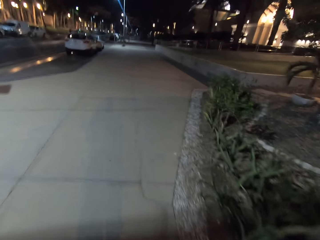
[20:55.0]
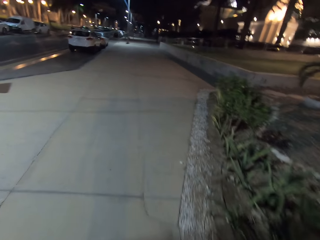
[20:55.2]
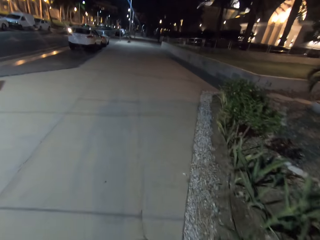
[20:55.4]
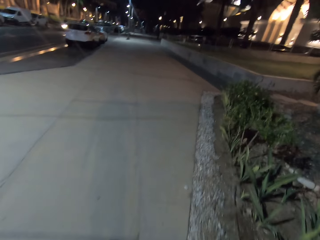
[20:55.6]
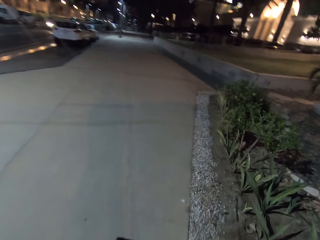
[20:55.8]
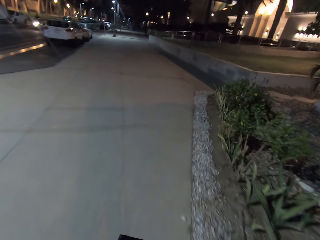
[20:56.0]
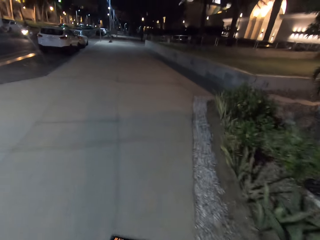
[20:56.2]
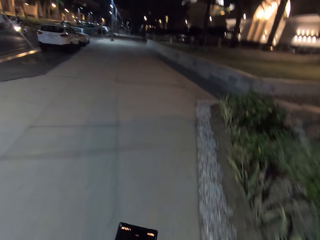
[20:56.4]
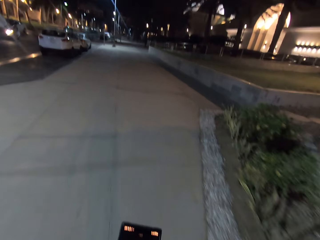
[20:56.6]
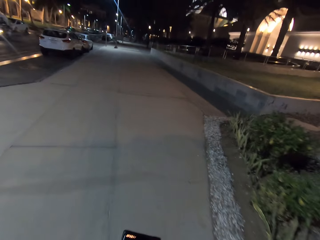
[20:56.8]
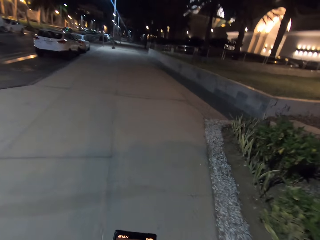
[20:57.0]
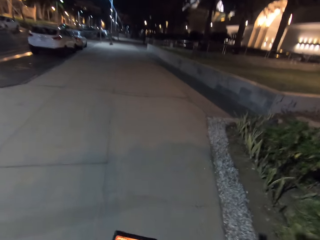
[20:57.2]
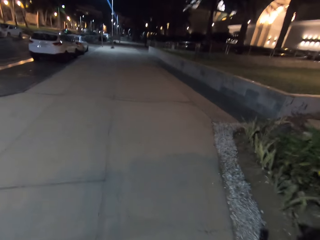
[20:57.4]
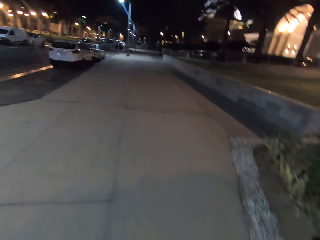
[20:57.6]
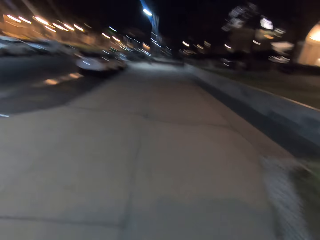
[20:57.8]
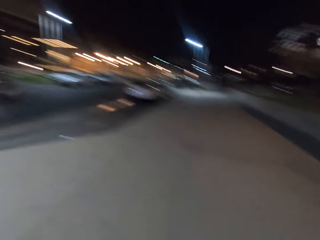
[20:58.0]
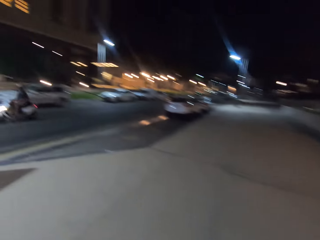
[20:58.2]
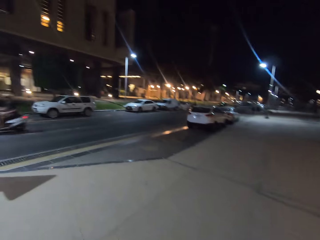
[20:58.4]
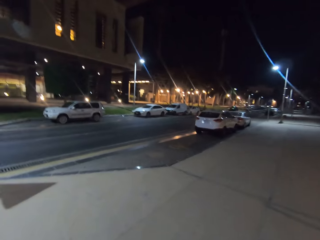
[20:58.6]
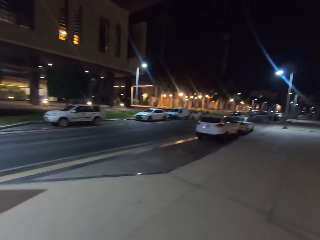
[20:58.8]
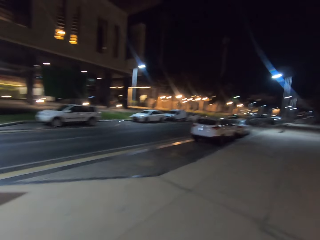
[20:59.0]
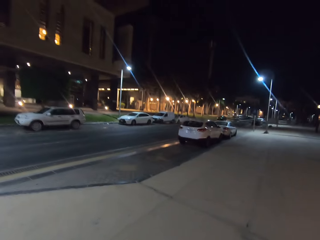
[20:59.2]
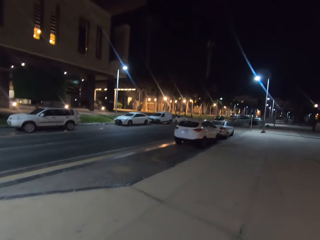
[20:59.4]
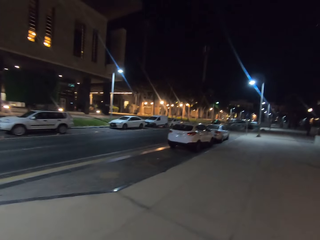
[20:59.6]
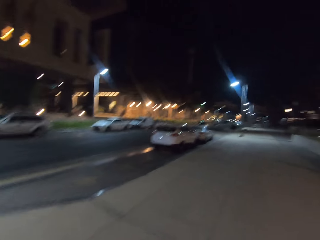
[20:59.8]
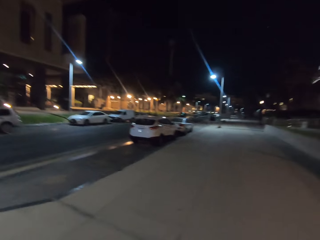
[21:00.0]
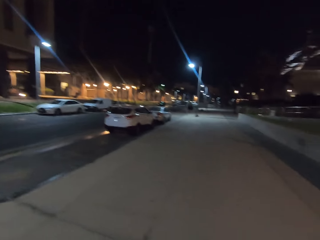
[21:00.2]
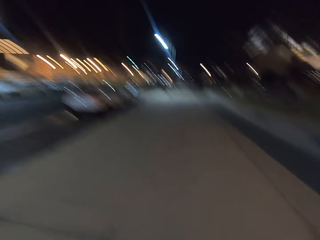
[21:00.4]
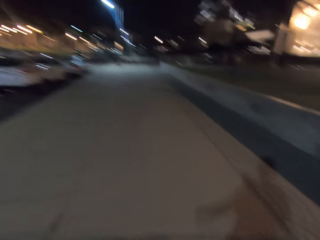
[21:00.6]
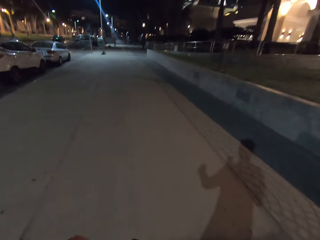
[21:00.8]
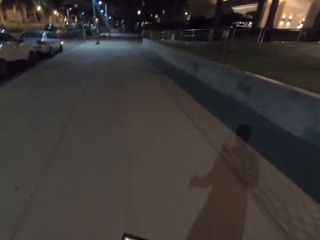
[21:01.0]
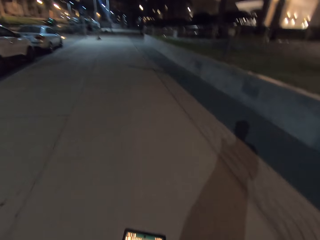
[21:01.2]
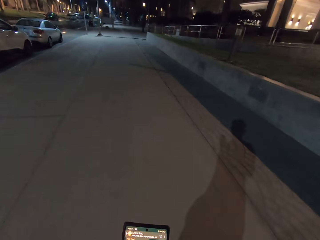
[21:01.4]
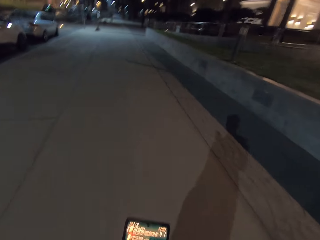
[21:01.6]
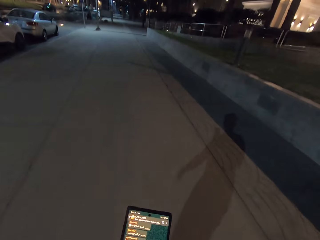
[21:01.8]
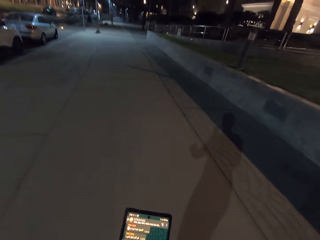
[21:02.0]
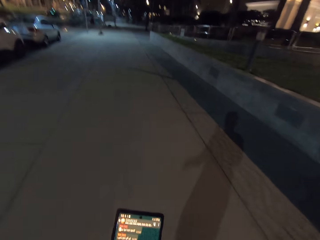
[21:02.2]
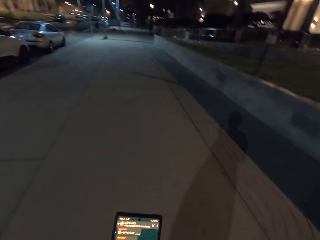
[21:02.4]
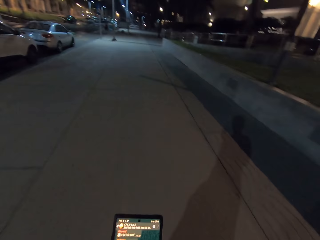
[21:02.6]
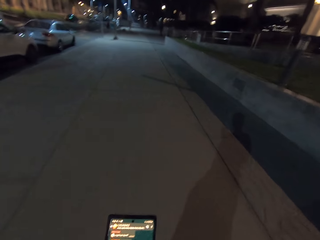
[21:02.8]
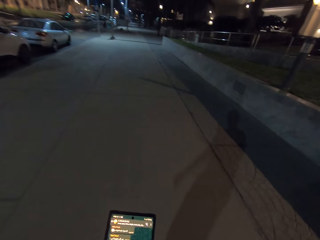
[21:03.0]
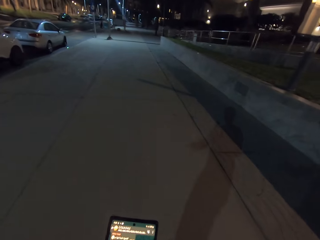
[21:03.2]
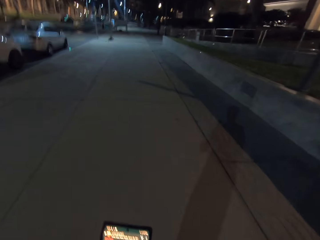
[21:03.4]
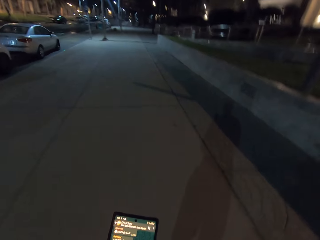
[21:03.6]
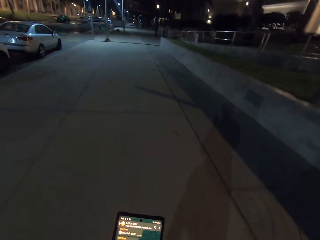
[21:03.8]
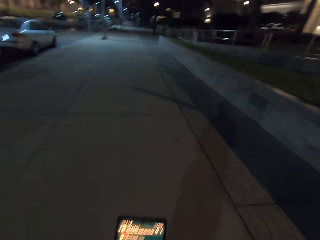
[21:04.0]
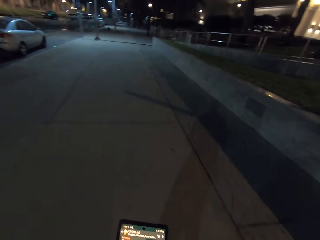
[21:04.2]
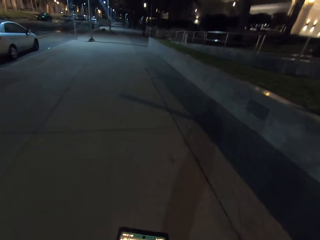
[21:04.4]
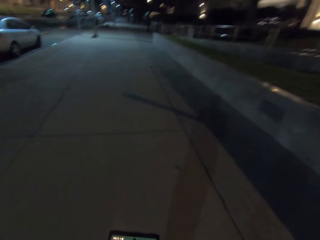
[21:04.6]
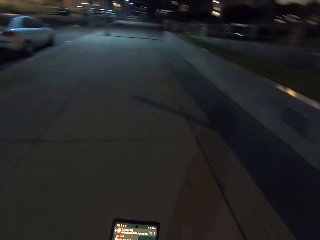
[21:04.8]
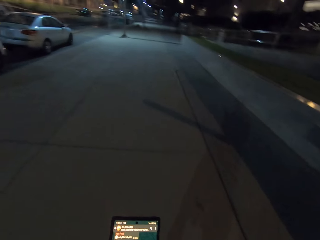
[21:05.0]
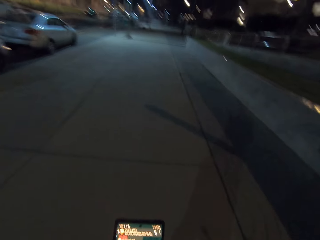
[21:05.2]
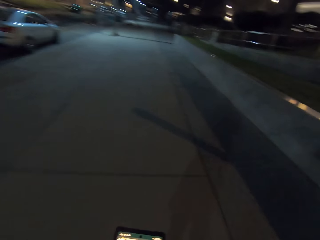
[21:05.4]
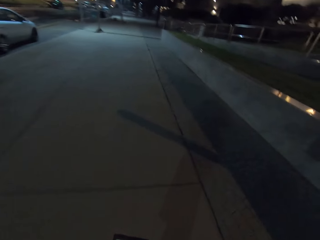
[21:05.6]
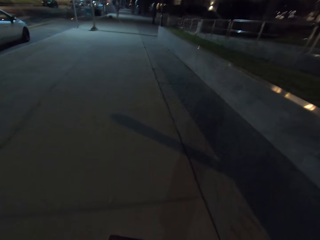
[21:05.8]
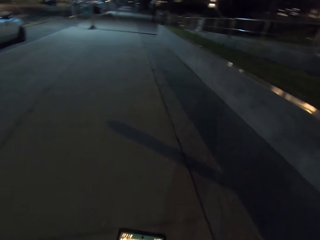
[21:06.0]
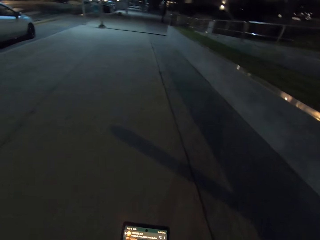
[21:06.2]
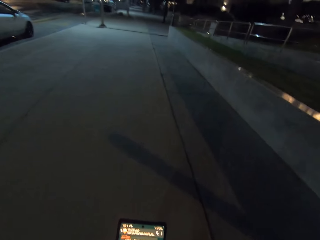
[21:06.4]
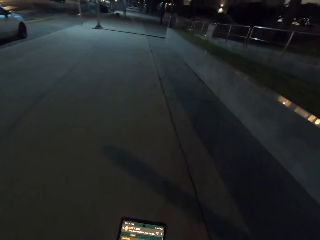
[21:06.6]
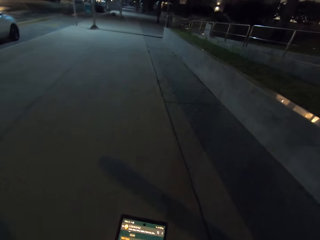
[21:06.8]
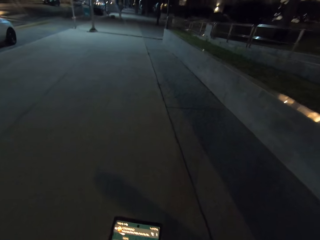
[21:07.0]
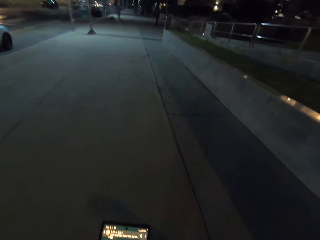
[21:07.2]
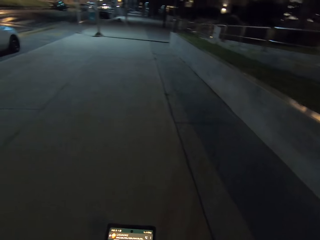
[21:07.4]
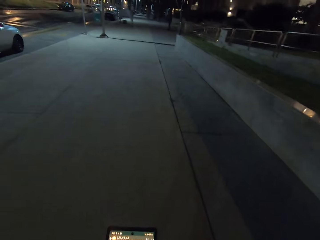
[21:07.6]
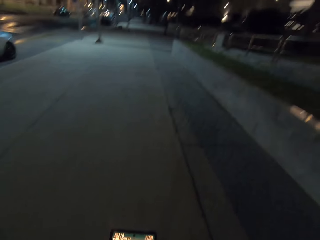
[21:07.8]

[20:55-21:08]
The camera wearer presses the phone. They use the phone. They walk on the street.

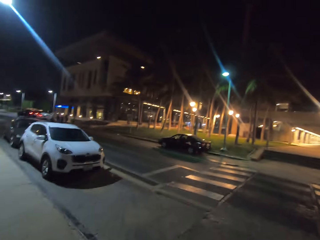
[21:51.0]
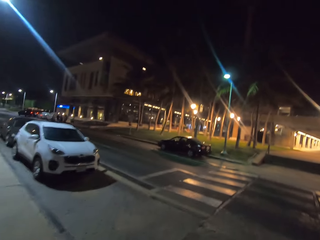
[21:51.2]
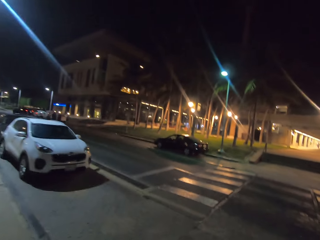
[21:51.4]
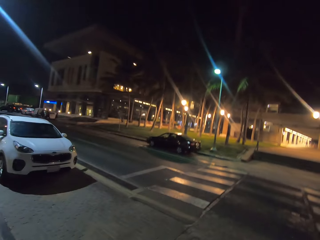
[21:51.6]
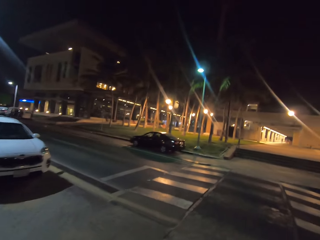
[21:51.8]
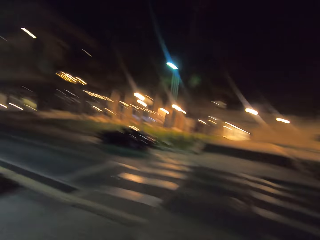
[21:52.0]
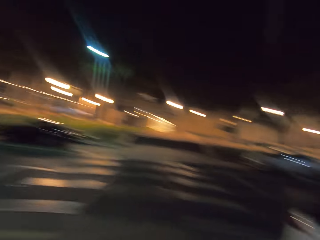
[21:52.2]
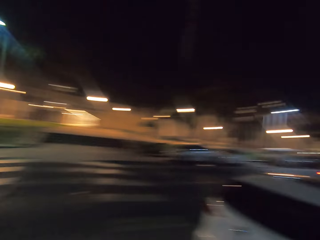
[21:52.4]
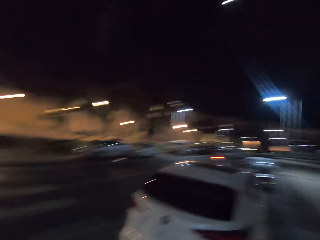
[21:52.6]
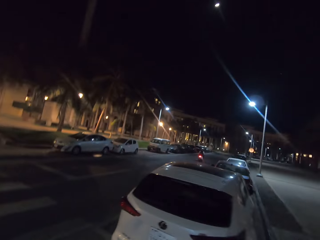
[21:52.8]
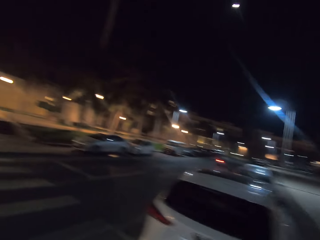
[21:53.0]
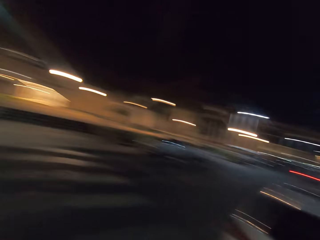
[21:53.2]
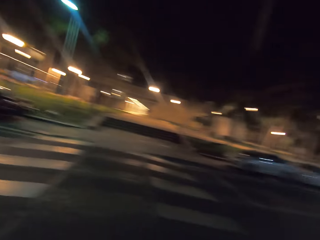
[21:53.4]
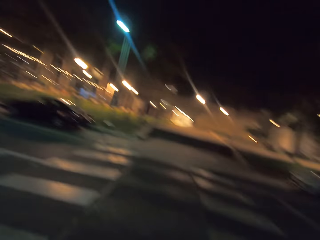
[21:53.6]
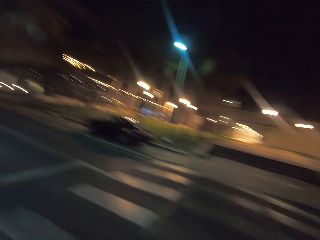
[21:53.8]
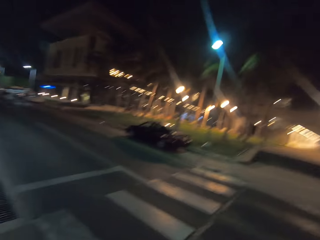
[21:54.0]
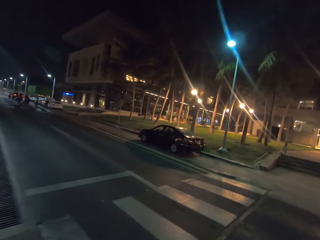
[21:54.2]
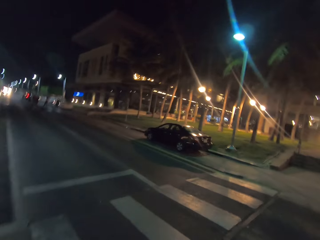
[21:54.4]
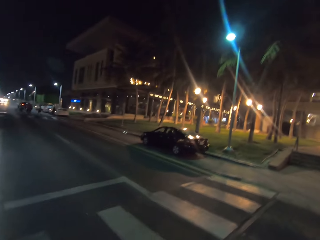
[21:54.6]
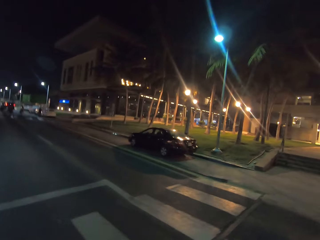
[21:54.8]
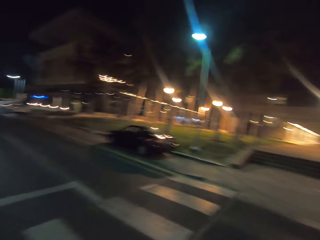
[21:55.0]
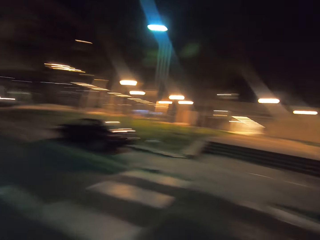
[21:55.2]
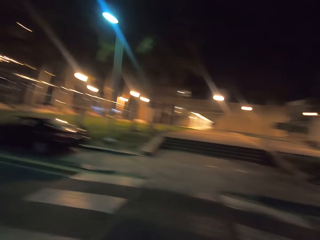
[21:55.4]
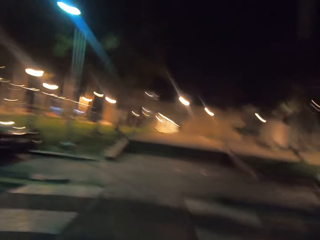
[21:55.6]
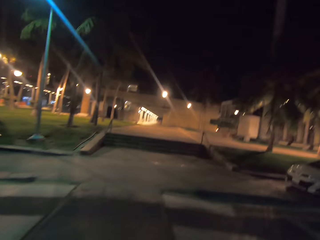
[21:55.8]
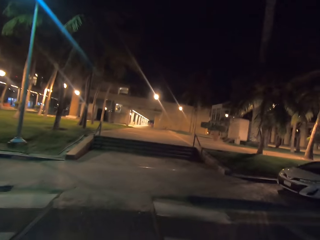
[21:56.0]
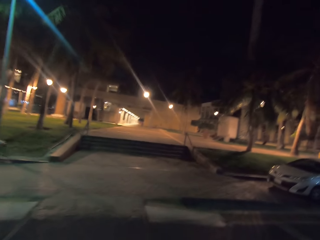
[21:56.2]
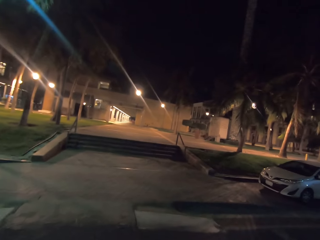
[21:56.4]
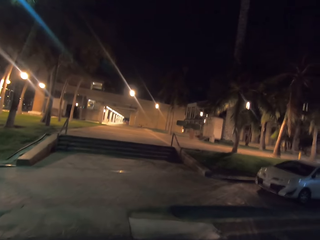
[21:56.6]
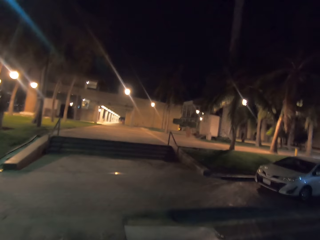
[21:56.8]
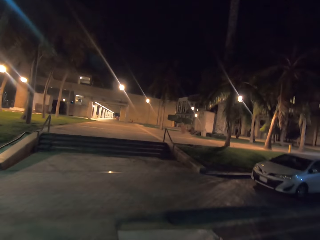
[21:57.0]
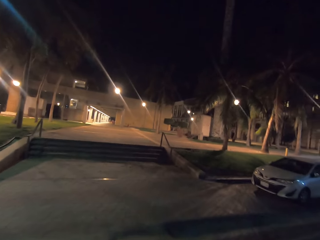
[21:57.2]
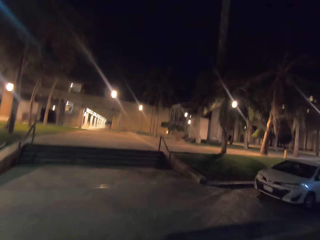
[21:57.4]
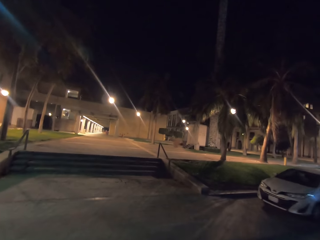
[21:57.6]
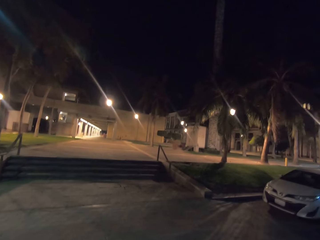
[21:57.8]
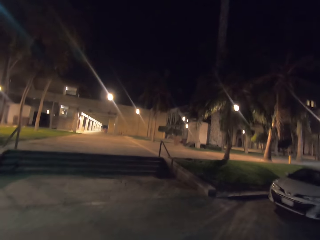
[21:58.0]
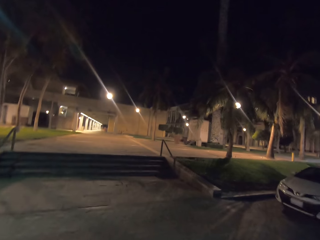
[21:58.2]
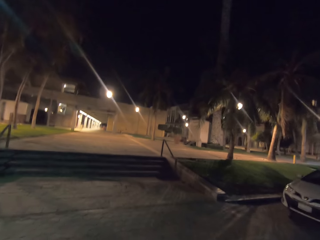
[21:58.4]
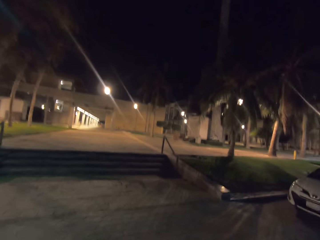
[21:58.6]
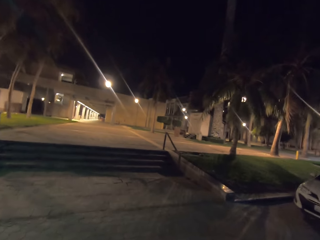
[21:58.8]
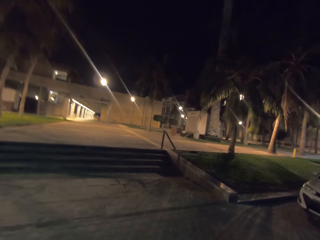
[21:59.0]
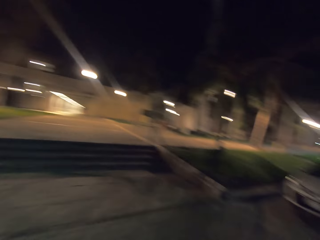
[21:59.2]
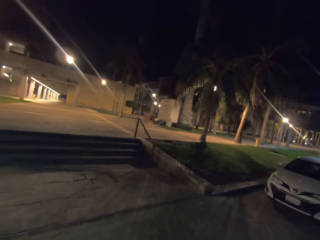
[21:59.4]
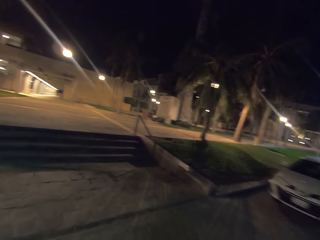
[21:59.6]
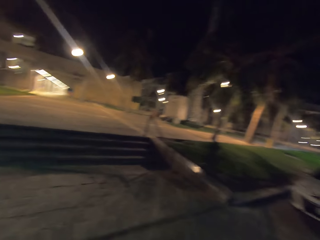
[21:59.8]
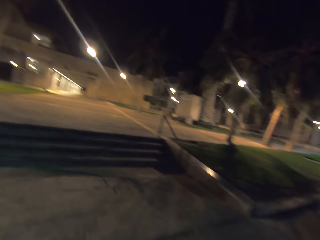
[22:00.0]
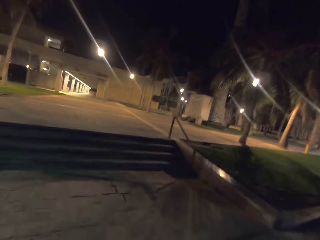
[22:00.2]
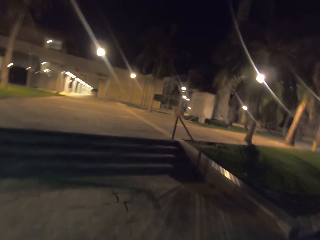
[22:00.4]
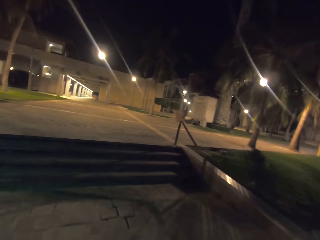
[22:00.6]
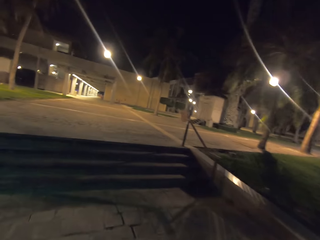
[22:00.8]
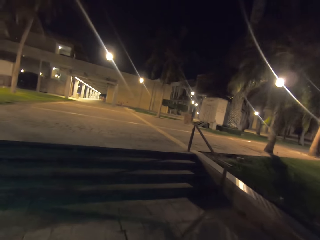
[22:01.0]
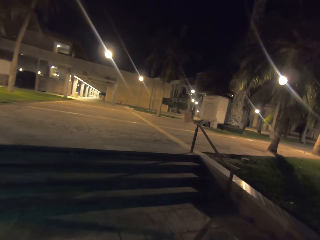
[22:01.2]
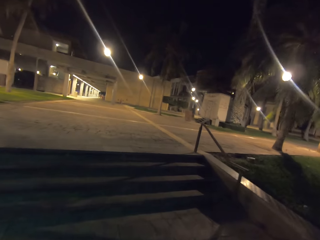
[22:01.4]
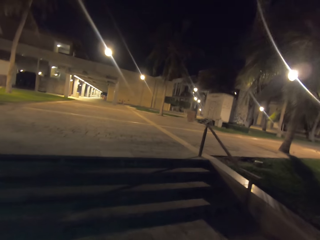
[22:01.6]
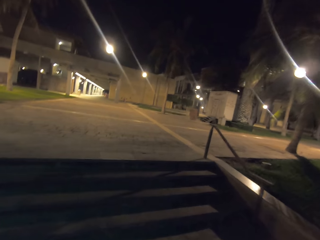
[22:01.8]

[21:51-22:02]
The camera wearer crosses the road.
